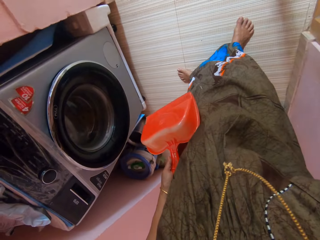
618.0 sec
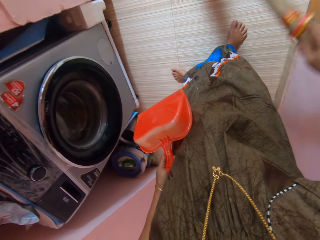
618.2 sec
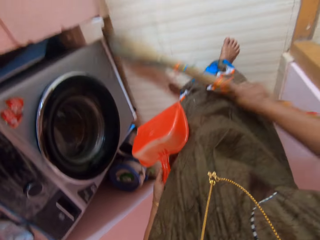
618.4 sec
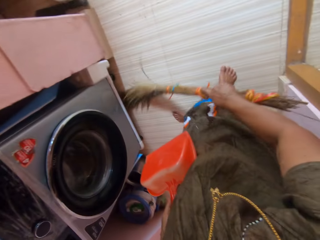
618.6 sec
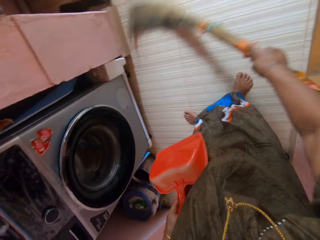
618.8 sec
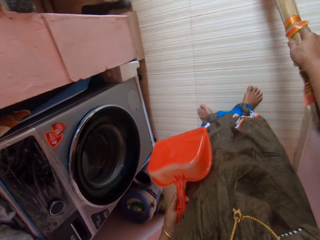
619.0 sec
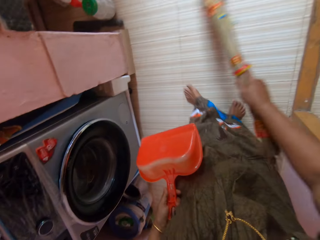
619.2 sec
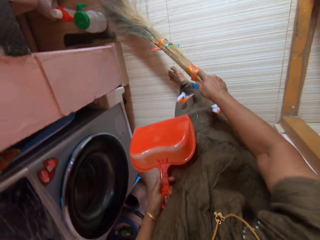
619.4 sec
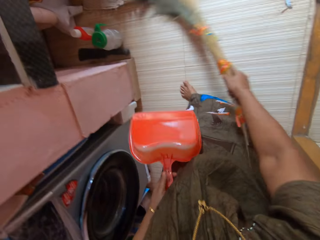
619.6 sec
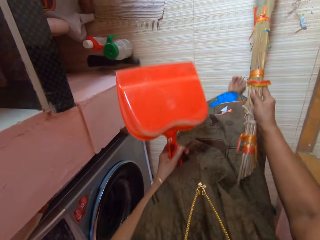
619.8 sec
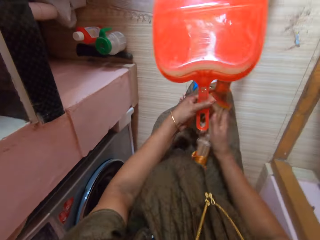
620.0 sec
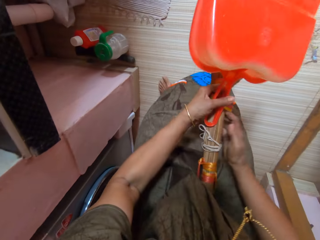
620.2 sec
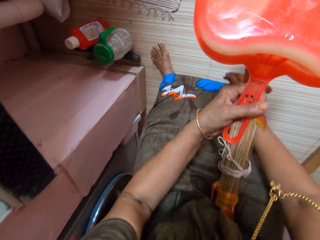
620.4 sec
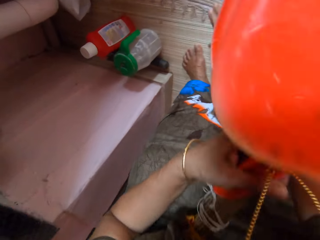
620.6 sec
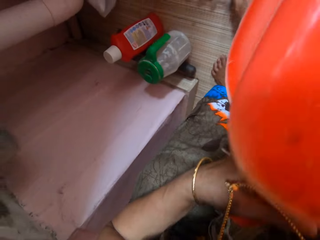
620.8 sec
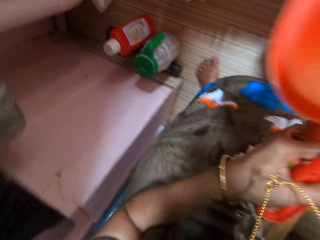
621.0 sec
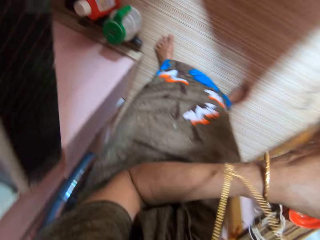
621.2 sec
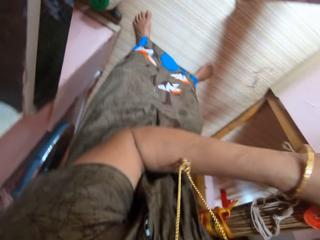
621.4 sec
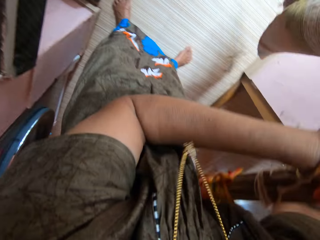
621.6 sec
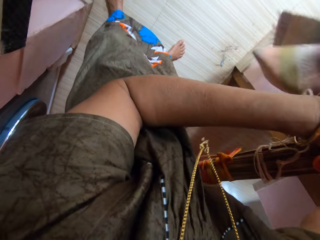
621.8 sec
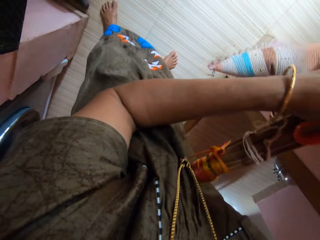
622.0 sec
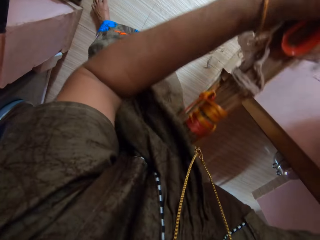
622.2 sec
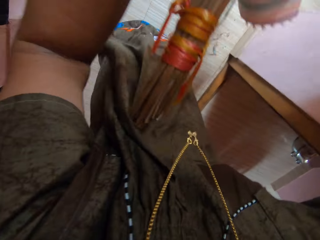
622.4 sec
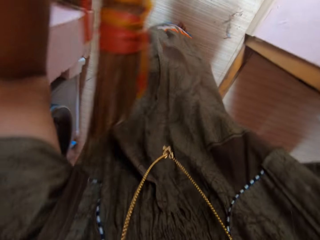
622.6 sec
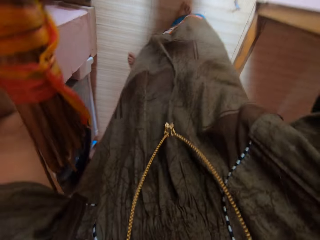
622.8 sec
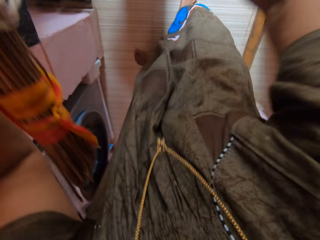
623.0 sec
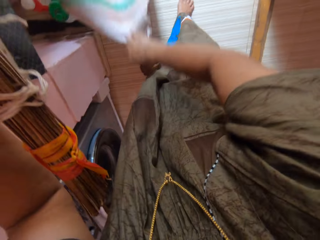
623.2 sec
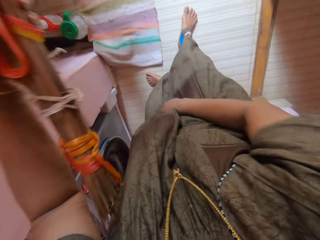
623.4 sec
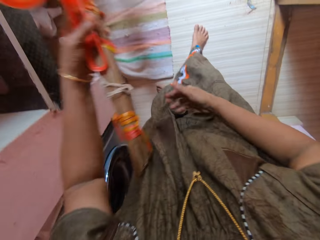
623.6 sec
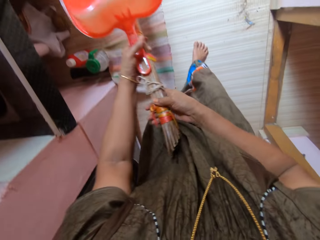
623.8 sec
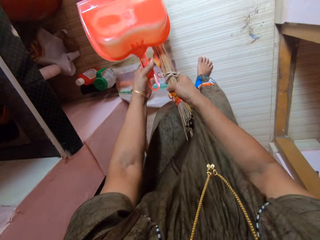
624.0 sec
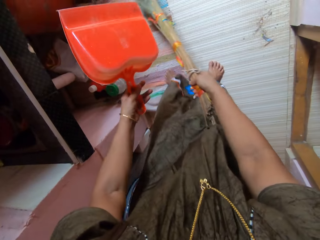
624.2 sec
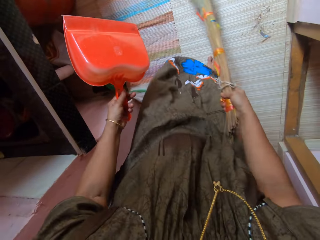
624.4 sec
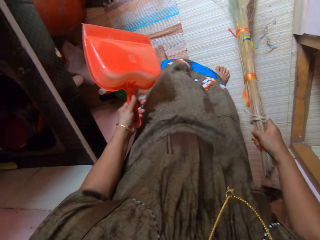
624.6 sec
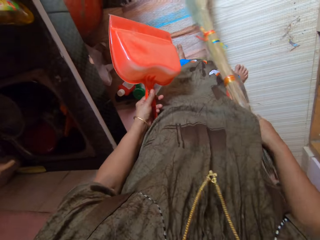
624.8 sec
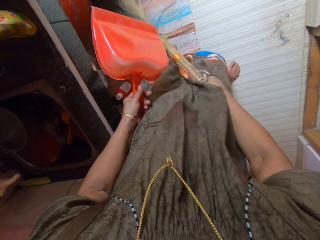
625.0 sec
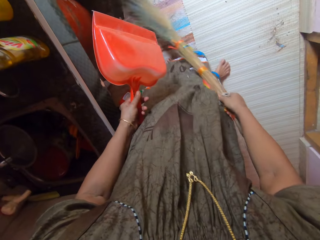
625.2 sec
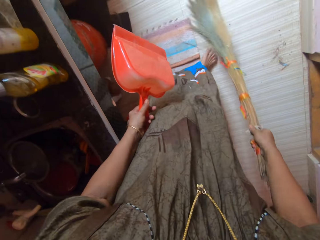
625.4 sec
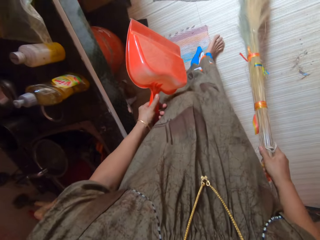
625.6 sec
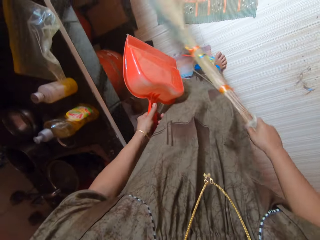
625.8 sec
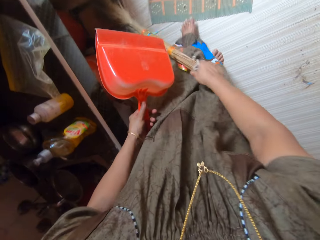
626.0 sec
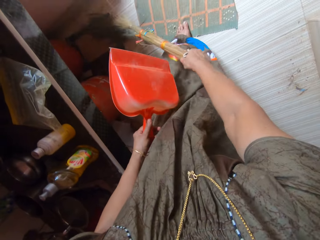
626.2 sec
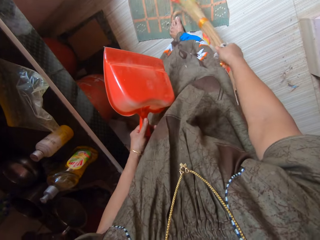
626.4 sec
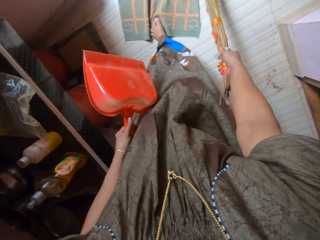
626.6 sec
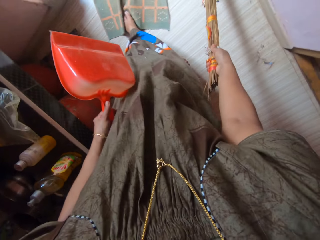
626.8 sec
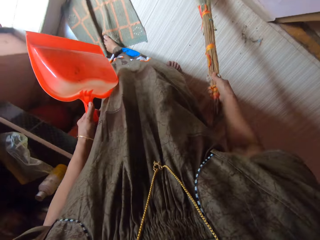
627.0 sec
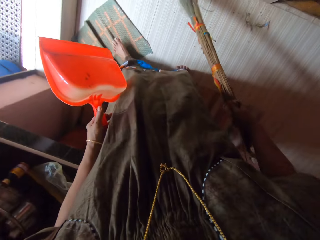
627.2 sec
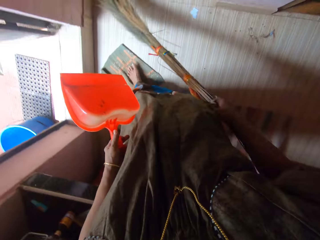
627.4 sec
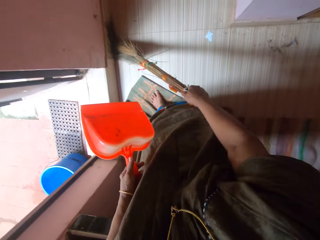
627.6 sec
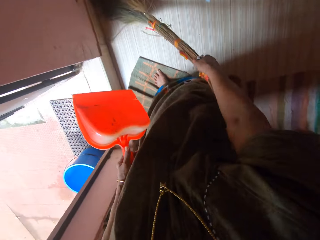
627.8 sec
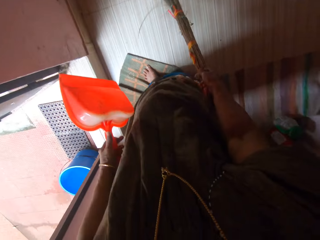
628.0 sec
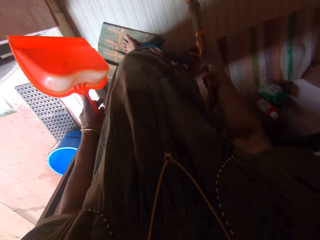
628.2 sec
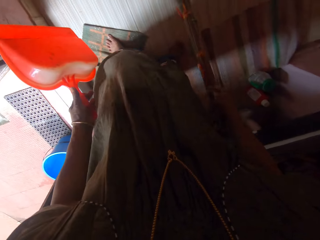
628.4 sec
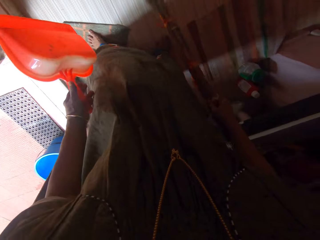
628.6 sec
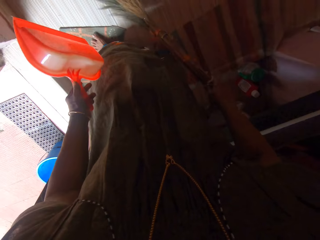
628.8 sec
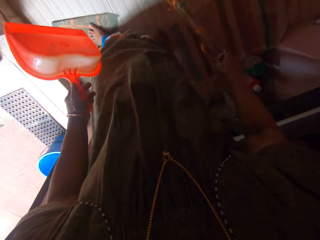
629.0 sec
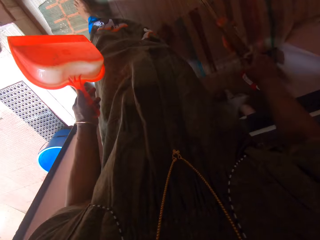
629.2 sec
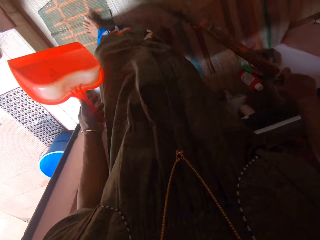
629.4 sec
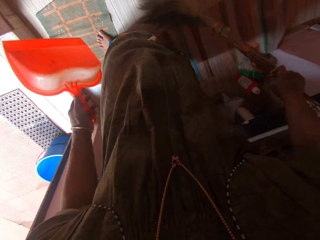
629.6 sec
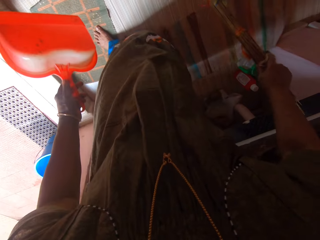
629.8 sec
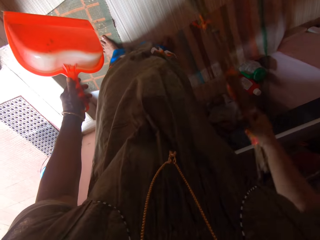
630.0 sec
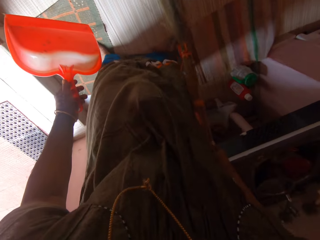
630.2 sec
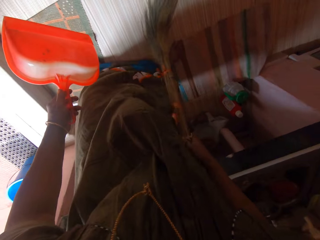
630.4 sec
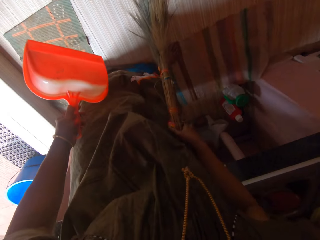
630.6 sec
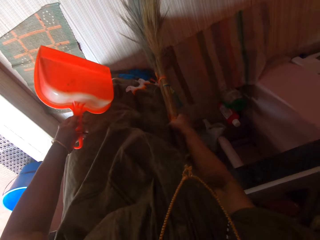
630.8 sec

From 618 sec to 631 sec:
The camera wearer holds the broom with the left hand. She passes the broom from her right hand to her left hand. She picks up a door mat, shakes off dirt from the door mat on the floor and puts down the door mat. She holds the broom with the right hand. She takes the broom from her left hand with her right hand. She sweeps the floor with the broom in her right hand. She moves the door mat with the left foot. She adjusts the door mat with the left foot.

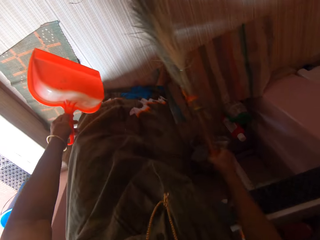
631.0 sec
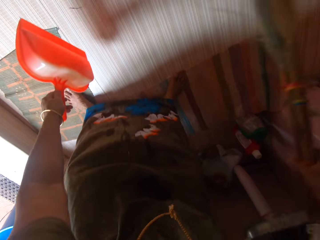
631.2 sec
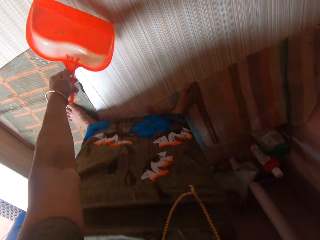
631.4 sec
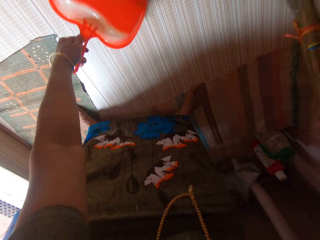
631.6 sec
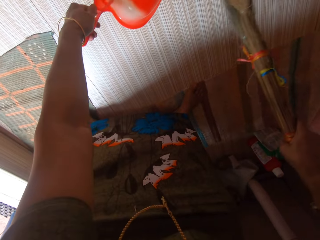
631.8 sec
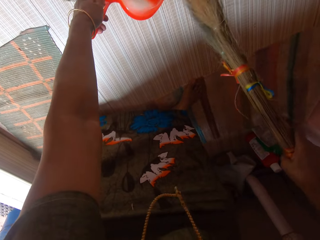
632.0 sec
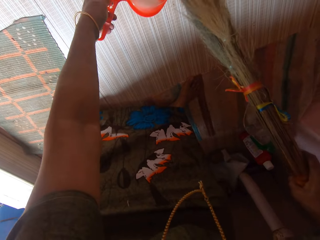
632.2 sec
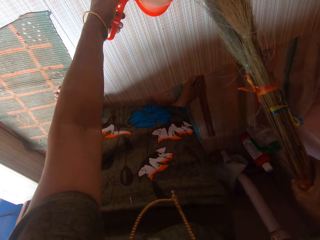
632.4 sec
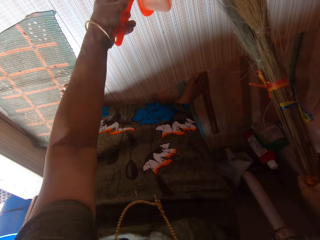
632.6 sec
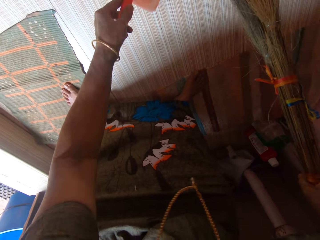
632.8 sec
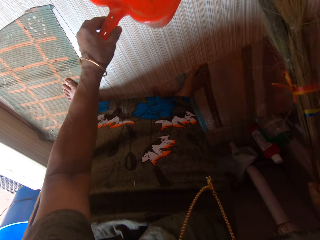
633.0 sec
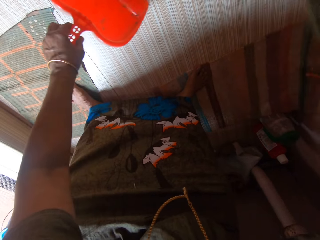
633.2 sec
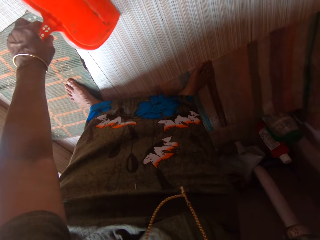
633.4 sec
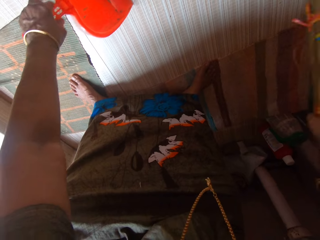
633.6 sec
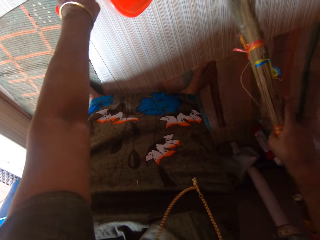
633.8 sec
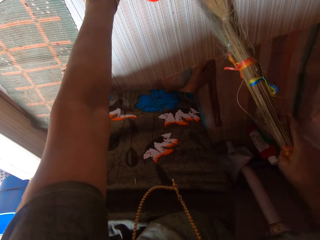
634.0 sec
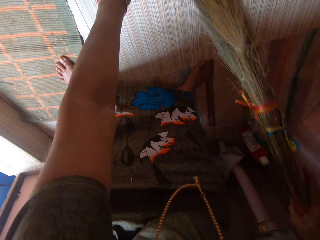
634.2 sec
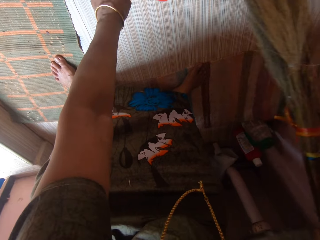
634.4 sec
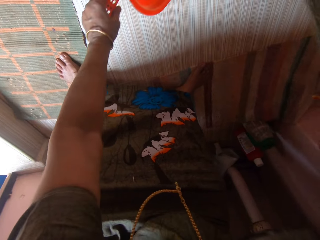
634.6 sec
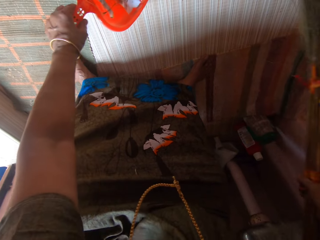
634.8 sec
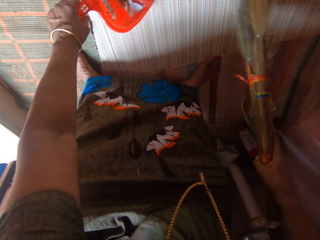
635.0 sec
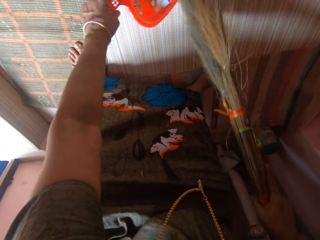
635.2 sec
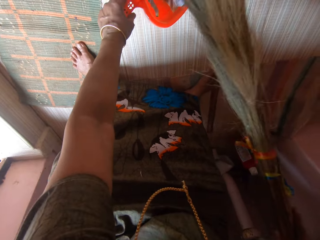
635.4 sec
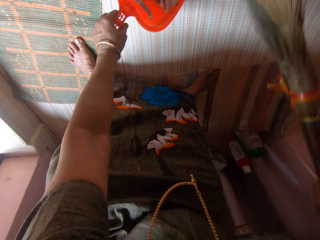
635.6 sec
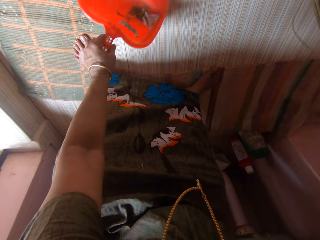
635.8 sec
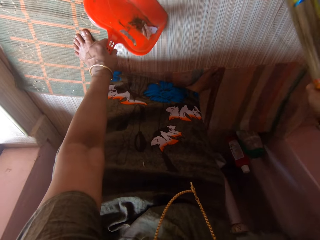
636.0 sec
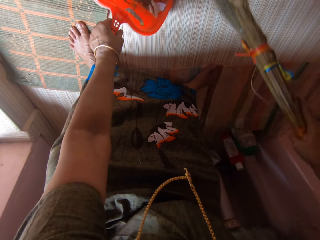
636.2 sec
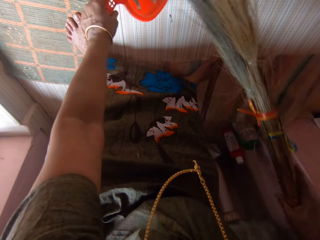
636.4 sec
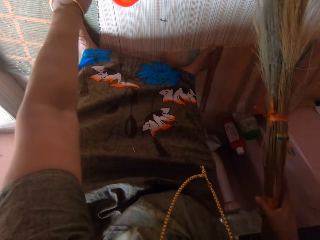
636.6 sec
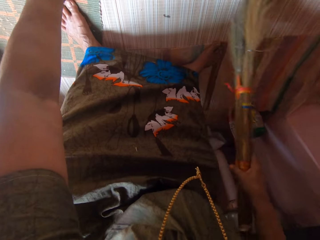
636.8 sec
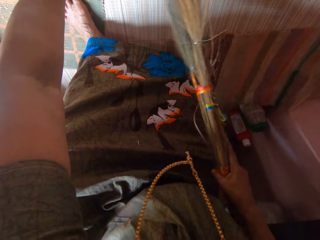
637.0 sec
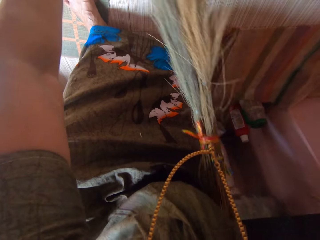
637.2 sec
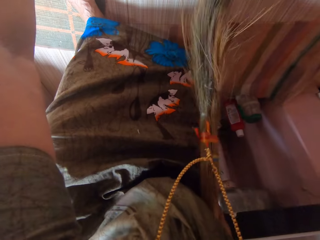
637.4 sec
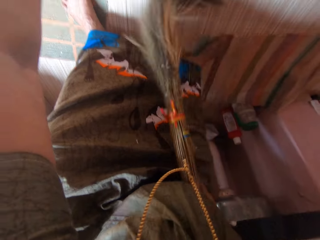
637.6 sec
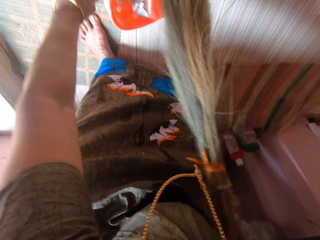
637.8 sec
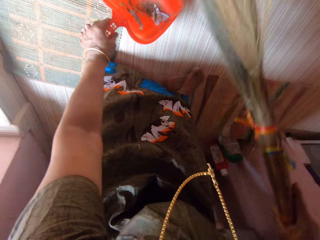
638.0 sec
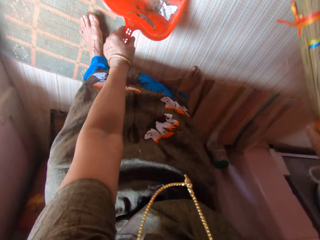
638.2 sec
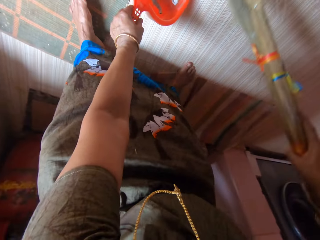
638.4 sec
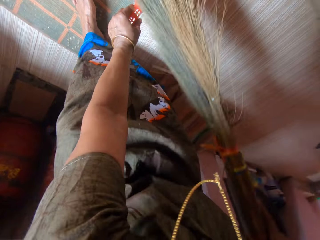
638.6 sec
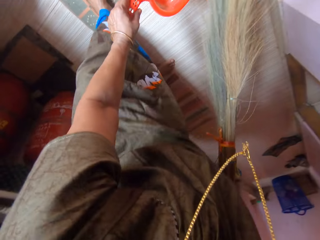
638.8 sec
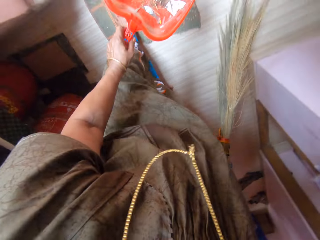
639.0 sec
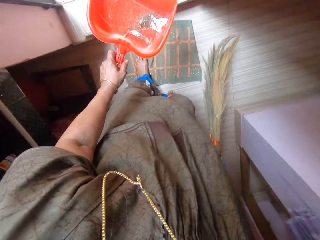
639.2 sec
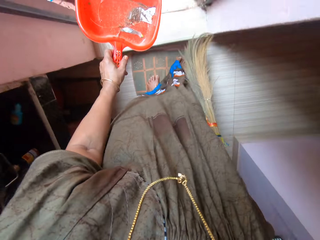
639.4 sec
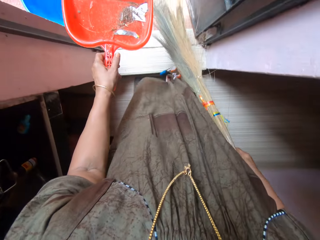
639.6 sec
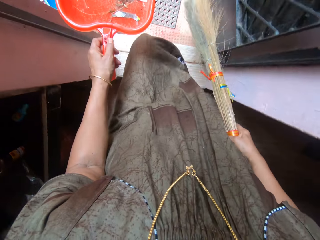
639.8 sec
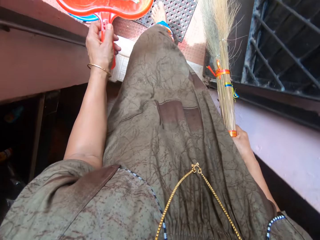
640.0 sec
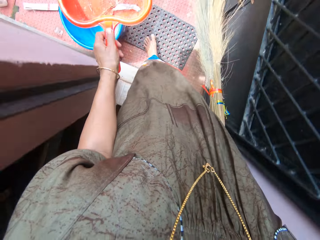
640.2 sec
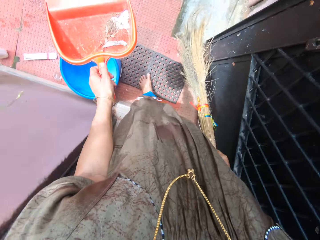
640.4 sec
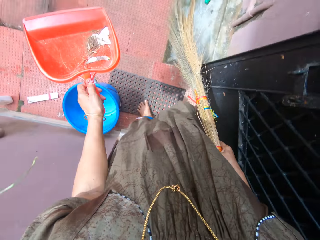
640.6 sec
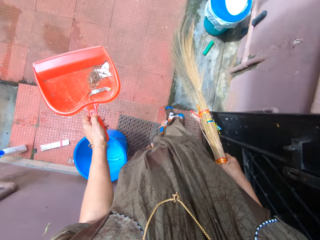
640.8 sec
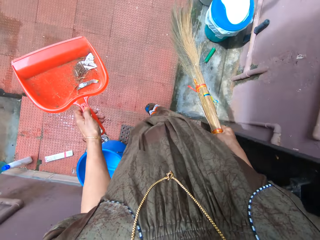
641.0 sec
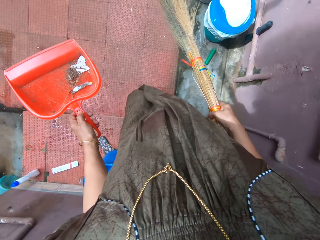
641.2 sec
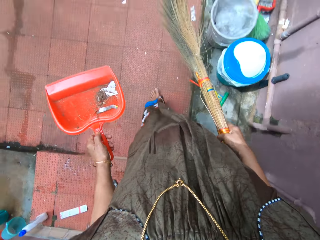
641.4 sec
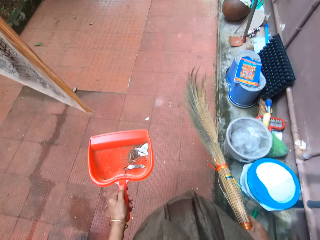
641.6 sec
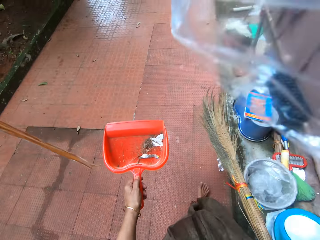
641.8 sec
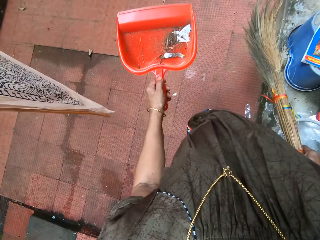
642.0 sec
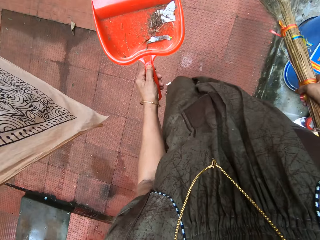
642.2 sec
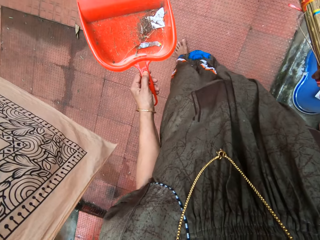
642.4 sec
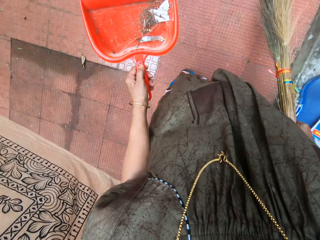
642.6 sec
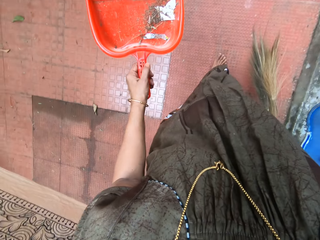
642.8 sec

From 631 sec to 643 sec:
The camera wearer puts a dust pan in position. They pack the dirt on the floor inside the dust pan or packer with the broom. They walk outside the apartment.
